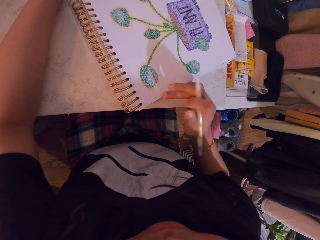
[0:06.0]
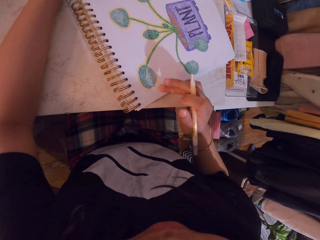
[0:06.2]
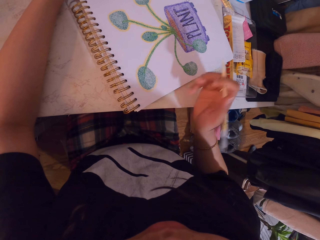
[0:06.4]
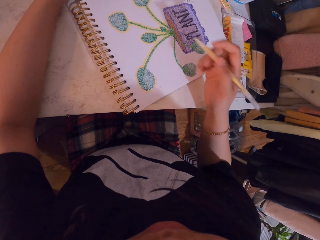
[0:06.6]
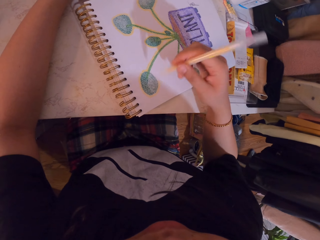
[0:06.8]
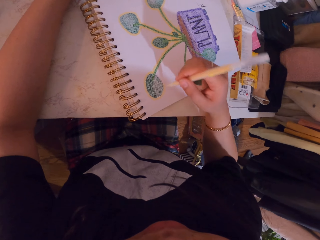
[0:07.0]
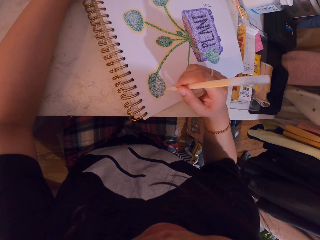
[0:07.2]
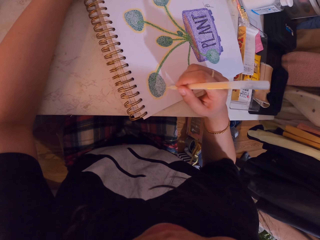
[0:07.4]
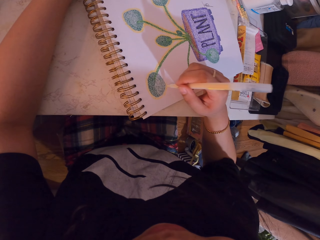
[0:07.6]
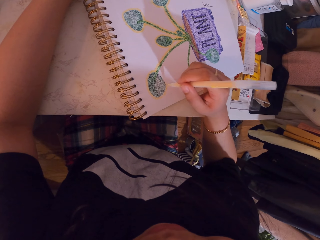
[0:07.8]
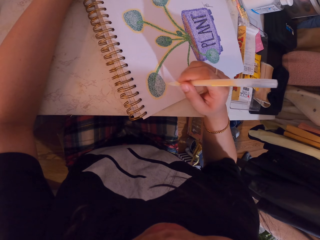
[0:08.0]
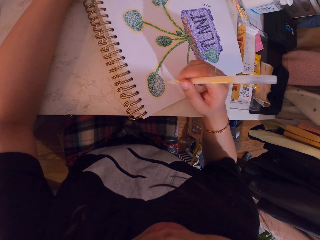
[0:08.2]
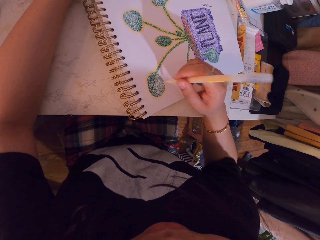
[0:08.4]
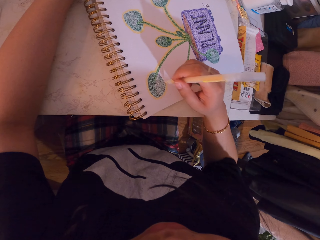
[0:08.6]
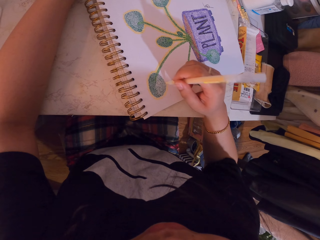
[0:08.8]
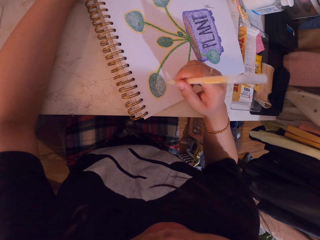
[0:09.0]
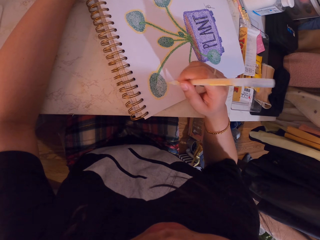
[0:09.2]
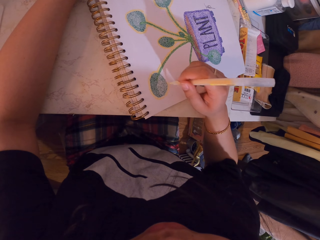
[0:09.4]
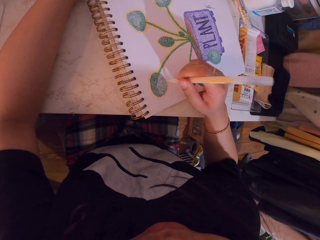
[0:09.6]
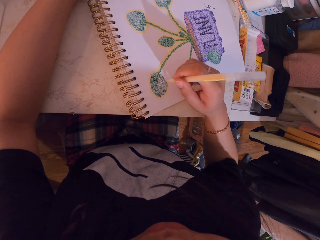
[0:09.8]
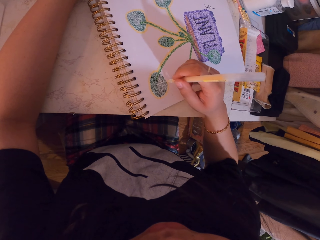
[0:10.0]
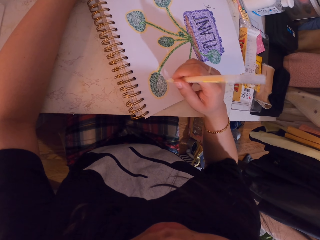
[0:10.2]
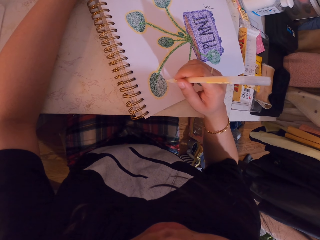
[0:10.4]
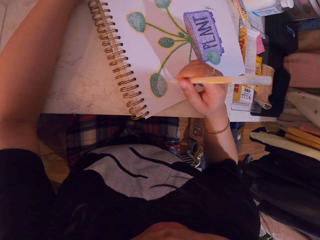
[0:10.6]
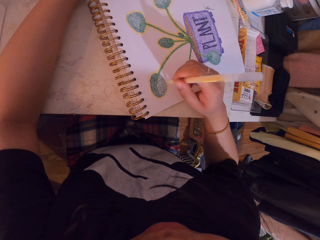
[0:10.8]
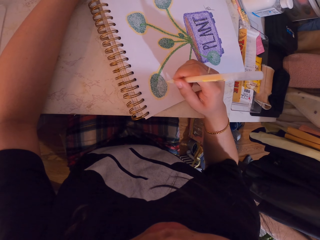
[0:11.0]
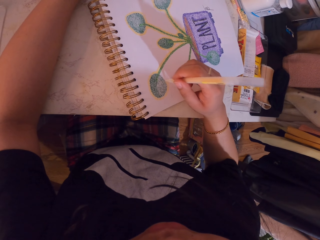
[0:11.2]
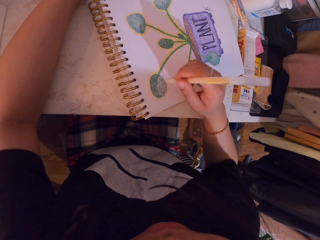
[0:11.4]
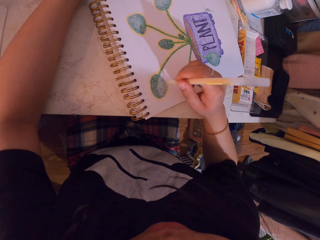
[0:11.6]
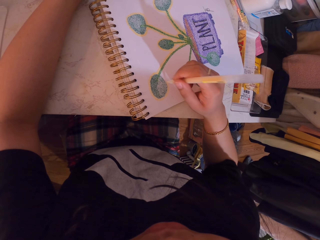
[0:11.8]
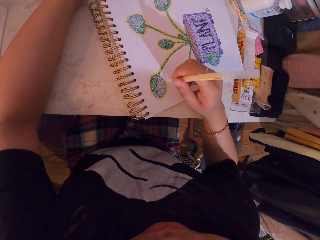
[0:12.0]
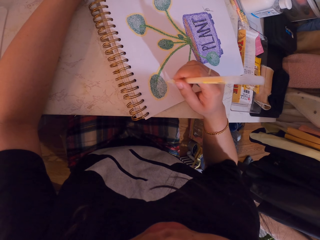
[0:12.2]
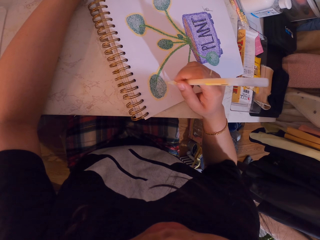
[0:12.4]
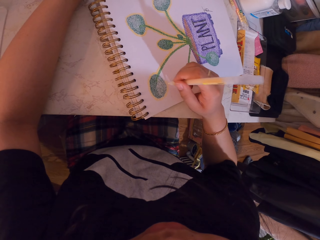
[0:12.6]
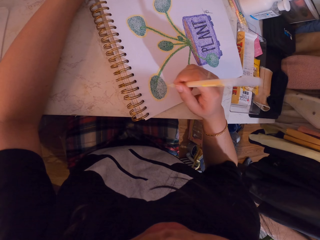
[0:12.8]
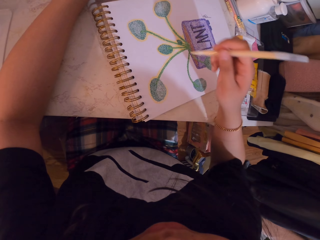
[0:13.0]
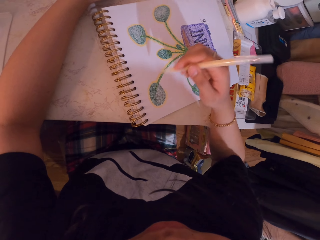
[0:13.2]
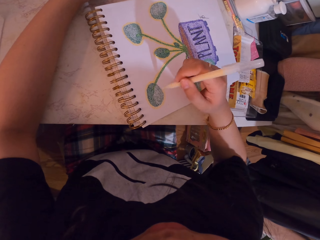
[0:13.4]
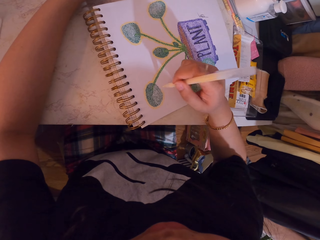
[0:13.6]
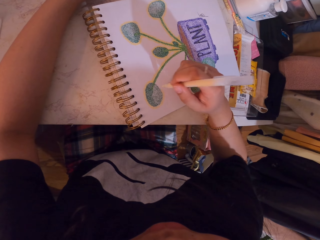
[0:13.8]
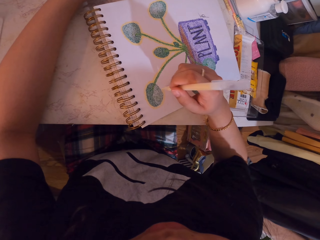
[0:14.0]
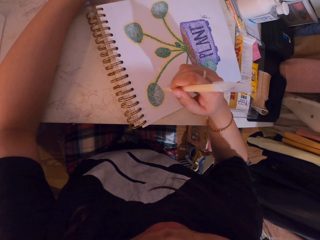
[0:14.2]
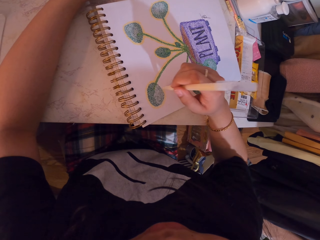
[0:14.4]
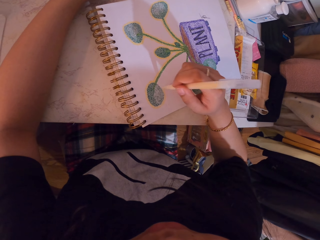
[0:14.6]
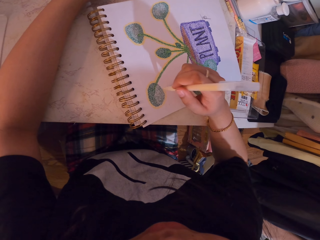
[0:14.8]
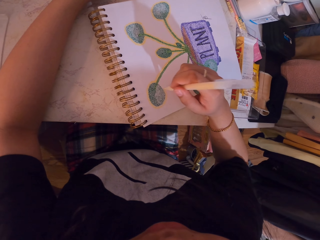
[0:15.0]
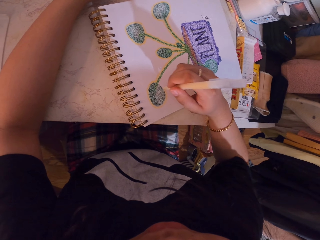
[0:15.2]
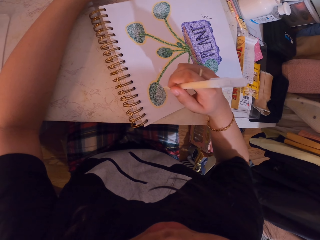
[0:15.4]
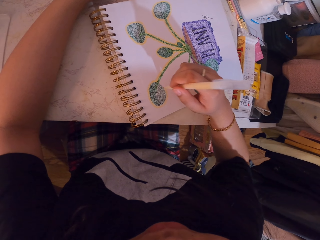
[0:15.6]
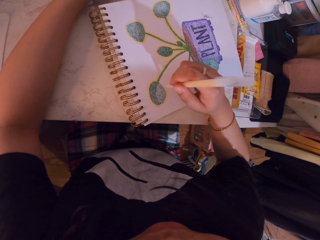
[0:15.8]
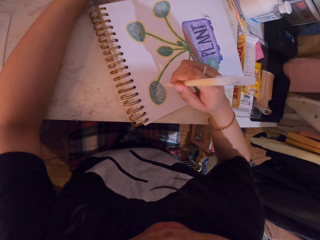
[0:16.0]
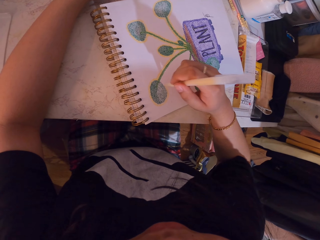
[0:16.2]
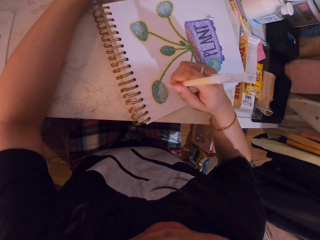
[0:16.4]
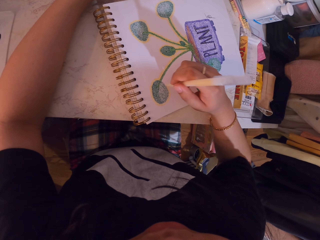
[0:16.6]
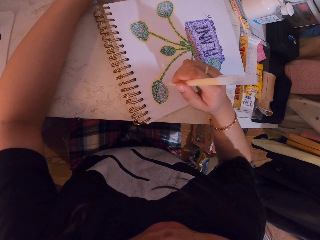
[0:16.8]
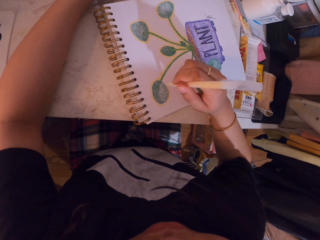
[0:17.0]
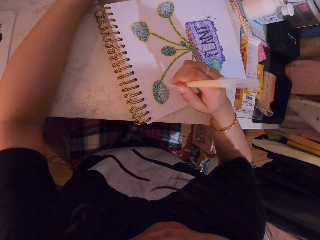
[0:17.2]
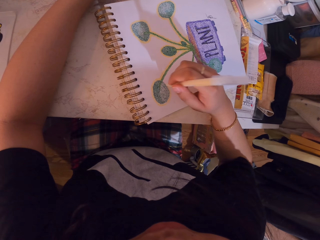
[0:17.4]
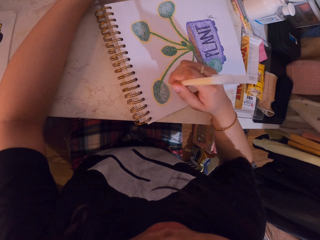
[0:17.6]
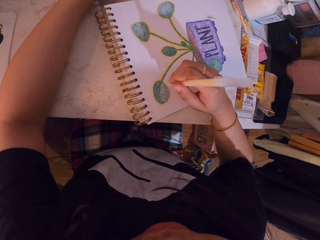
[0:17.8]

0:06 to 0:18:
The camera wearer decorates a drawing on a book with a decorating pen. They lift the decorating pen. They decorate the drawing on the book with the decorating pen.

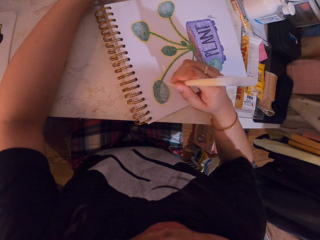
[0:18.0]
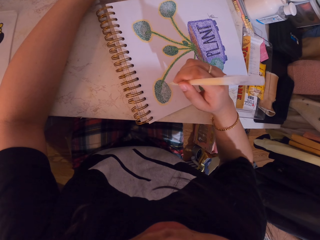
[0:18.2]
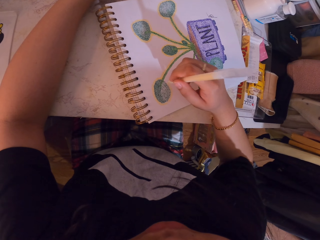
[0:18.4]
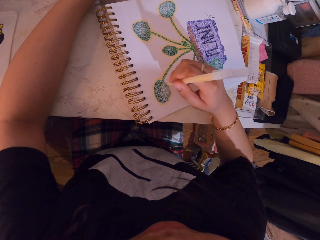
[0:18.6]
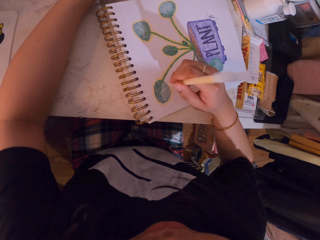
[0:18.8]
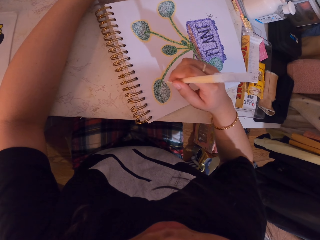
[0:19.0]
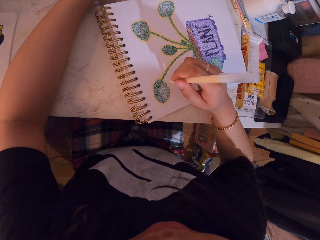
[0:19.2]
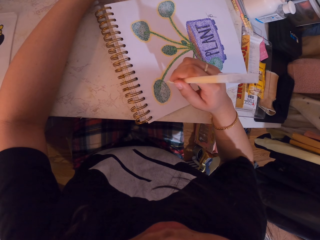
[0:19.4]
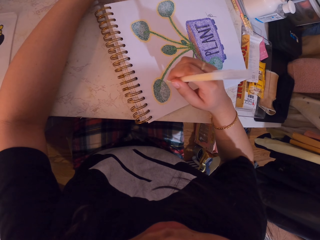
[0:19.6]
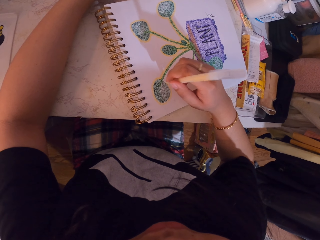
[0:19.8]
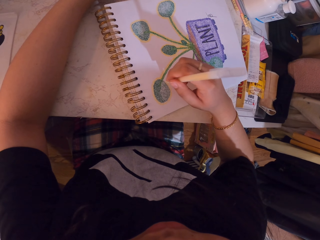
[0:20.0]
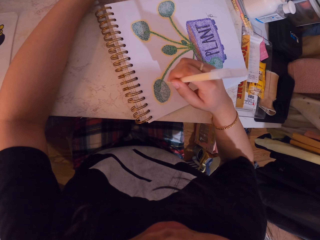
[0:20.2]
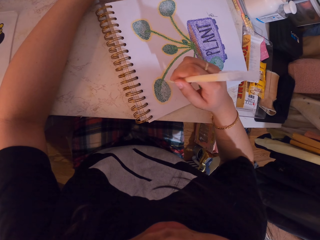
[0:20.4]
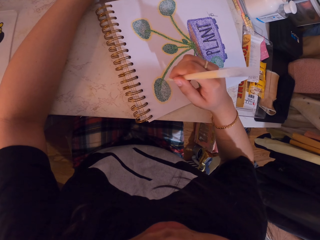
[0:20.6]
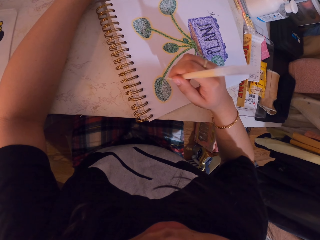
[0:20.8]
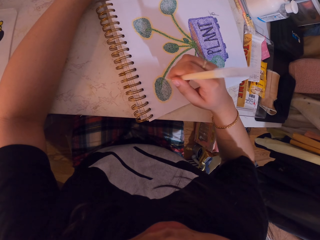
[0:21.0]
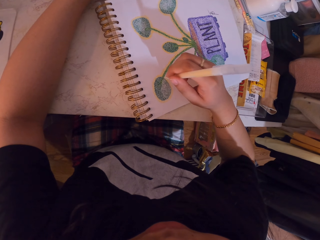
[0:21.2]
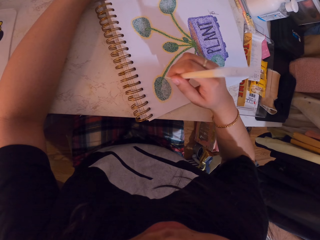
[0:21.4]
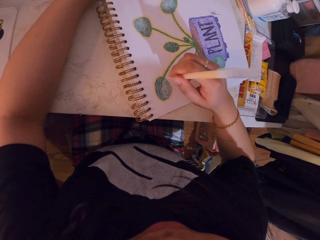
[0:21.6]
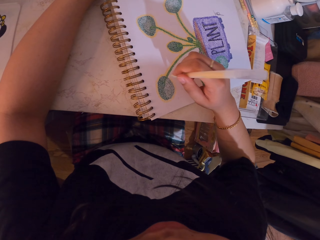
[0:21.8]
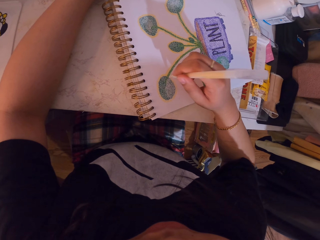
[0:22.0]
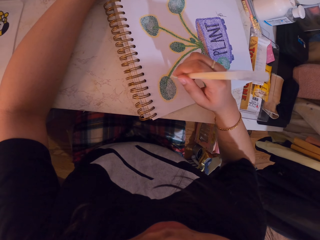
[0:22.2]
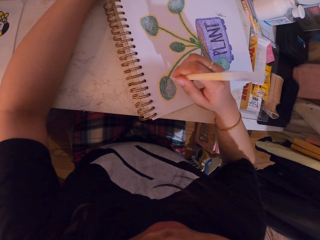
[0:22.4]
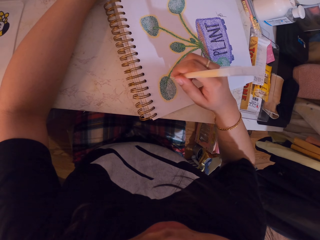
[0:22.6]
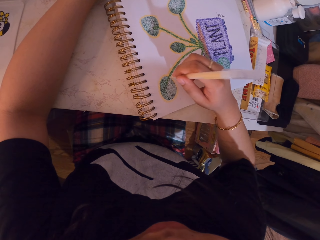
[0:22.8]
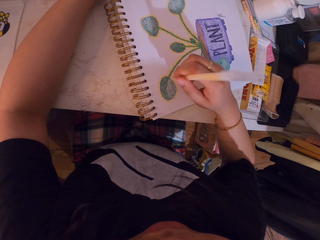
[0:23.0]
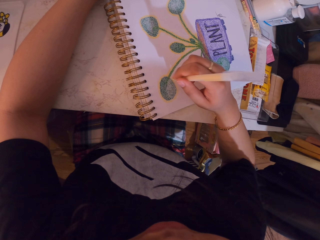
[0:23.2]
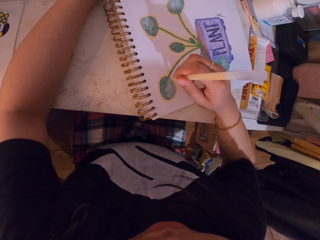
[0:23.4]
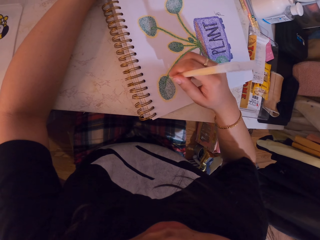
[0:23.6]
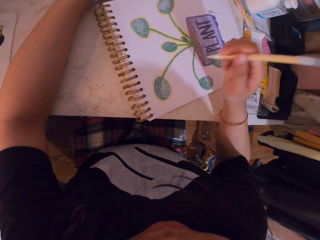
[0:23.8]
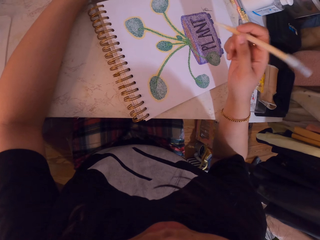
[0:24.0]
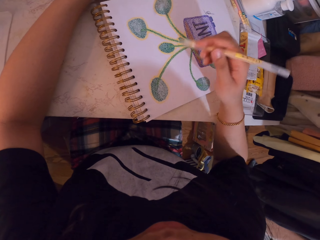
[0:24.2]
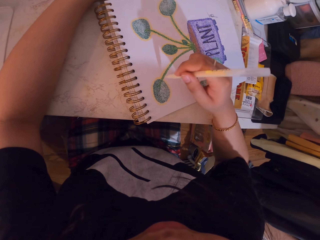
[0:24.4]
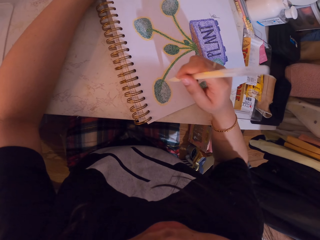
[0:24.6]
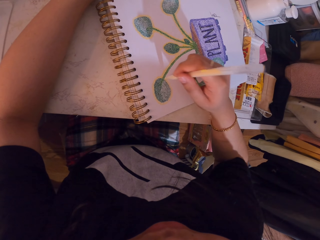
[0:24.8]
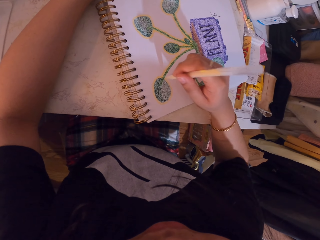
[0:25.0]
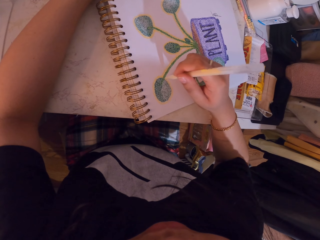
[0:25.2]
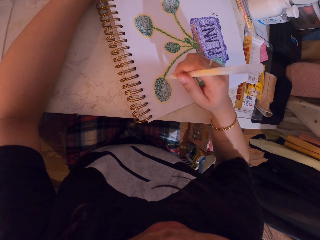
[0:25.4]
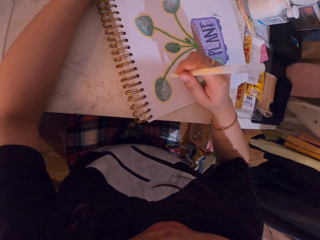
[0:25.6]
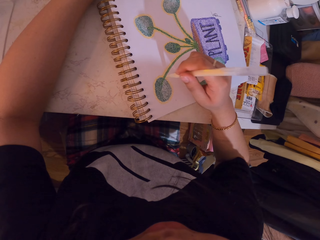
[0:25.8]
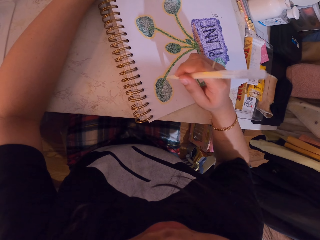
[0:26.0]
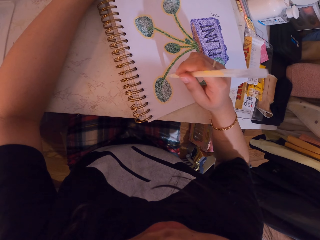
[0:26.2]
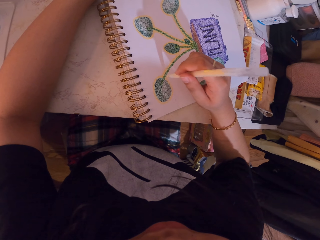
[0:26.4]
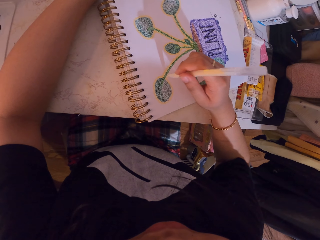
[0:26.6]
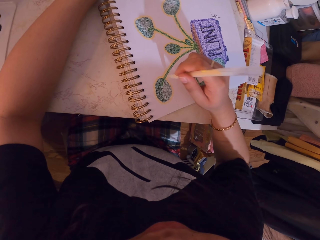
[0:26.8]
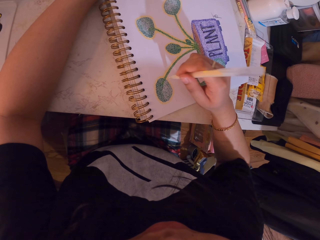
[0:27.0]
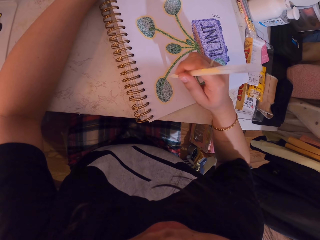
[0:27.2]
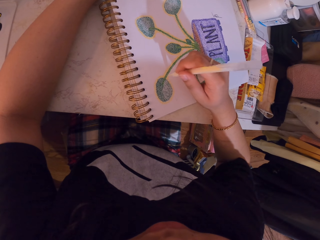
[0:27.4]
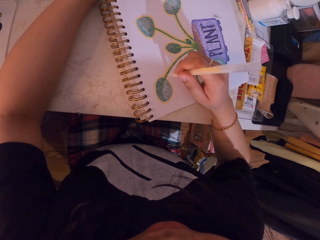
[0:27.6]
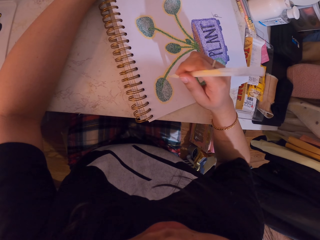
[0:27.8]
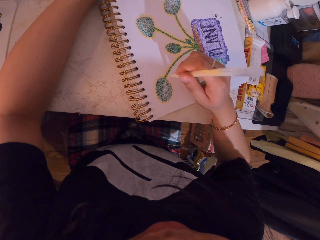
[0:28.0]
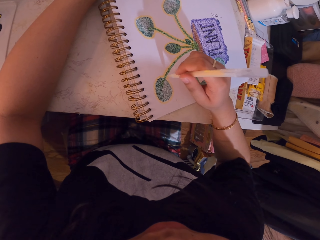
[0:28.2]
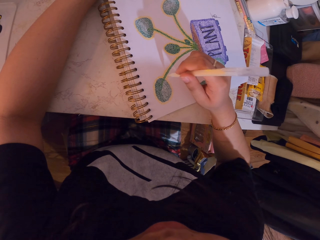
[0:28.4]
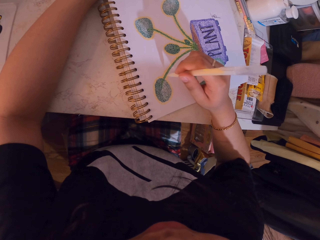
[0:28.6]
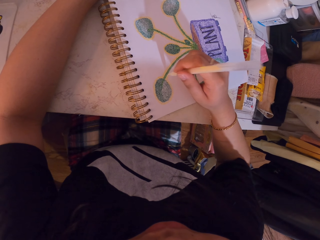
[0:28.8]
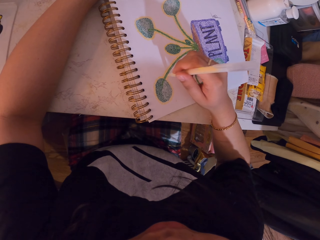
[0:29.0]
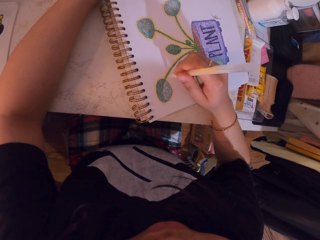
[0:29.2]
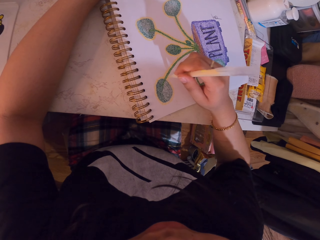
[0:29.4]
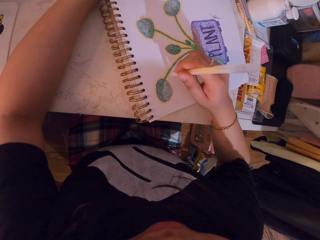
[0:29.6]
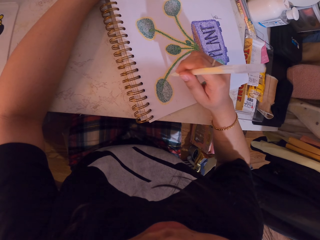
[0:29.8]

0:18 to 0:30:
The camera wearer lifts the decorating pen. They decorate a drawing on a book with the decorating pen.
